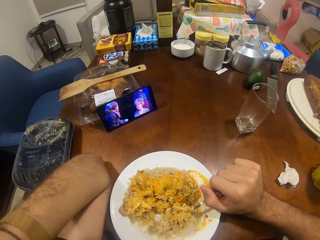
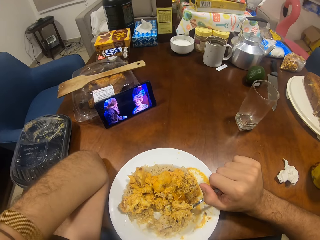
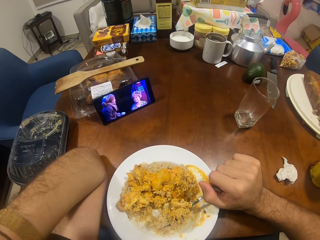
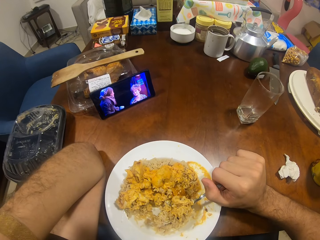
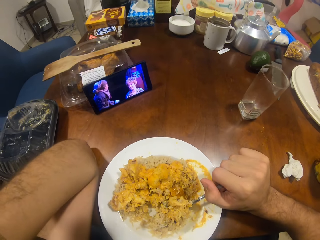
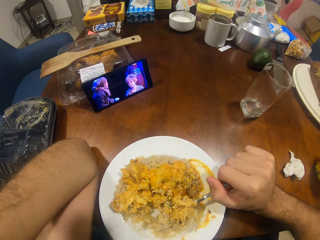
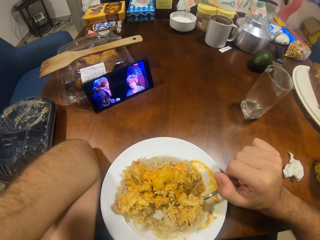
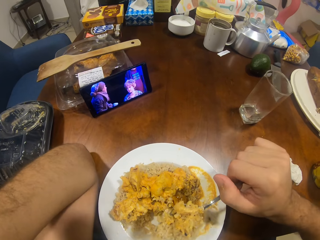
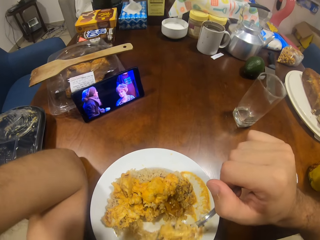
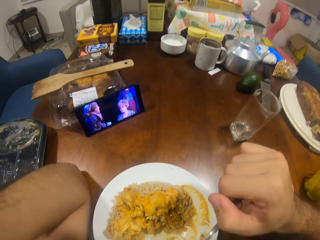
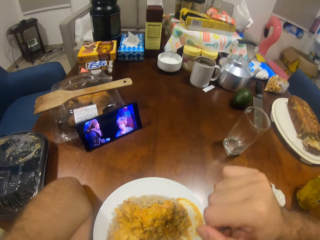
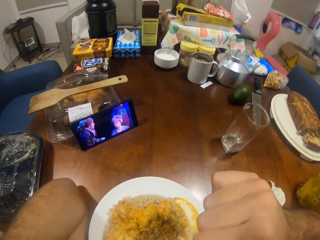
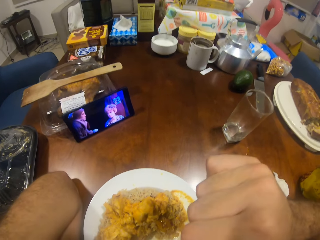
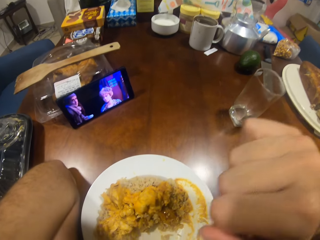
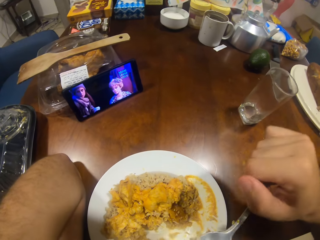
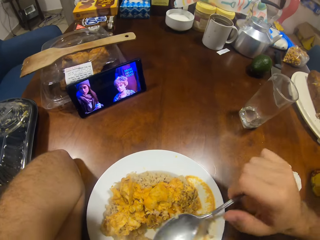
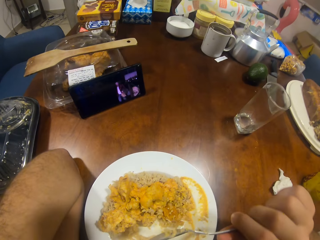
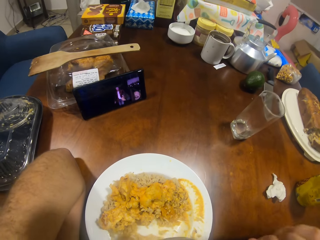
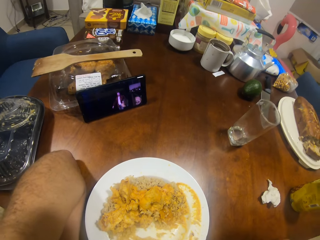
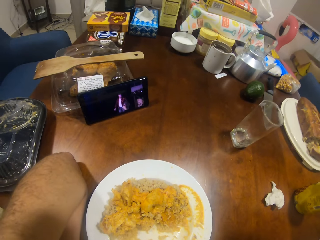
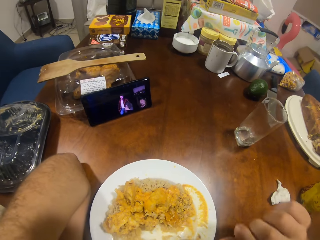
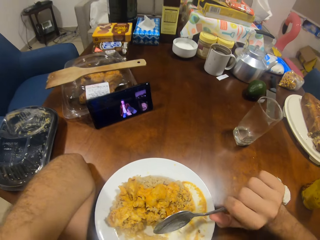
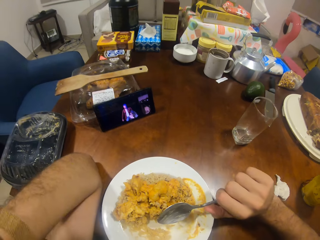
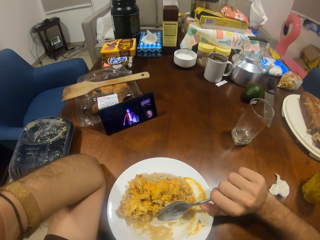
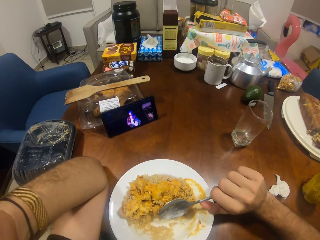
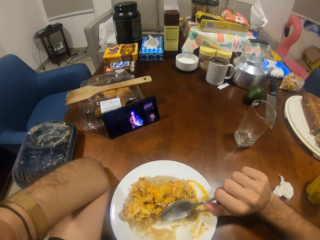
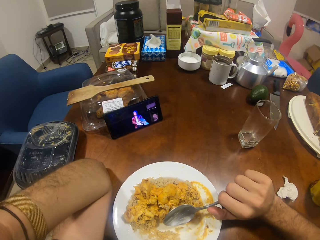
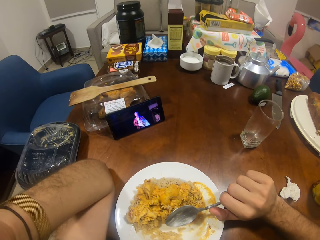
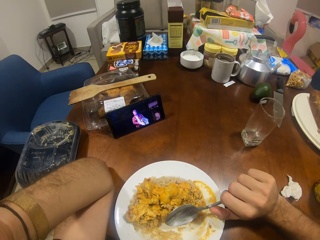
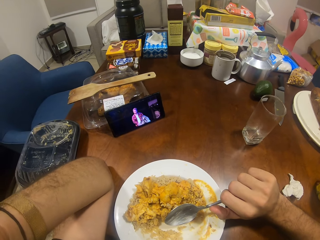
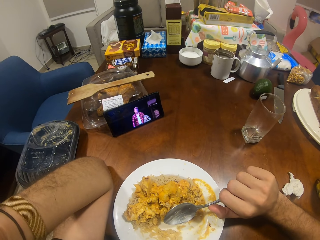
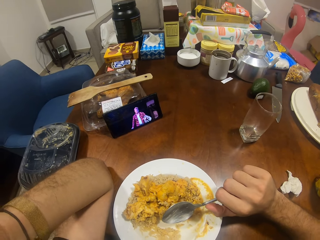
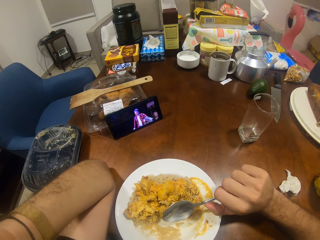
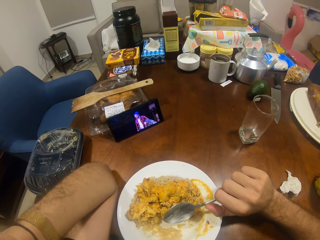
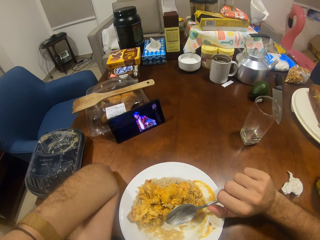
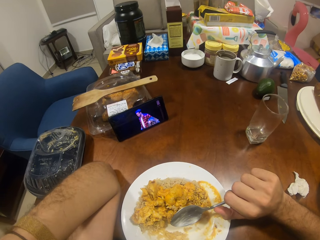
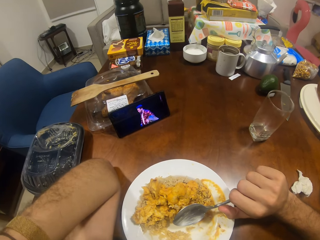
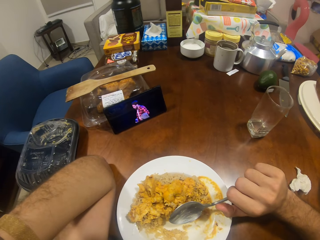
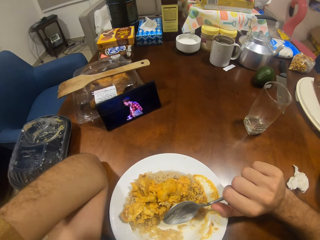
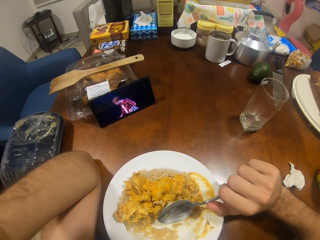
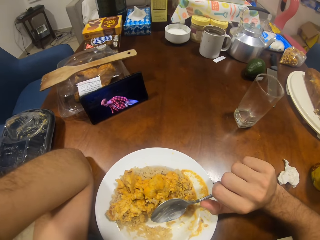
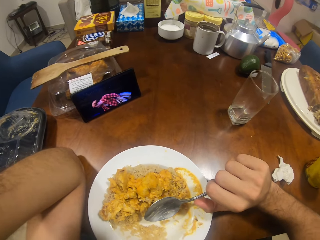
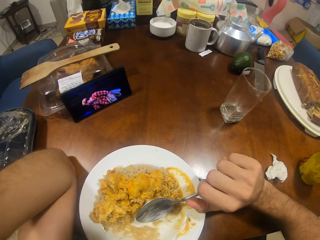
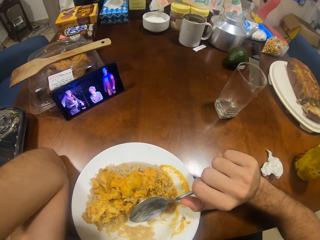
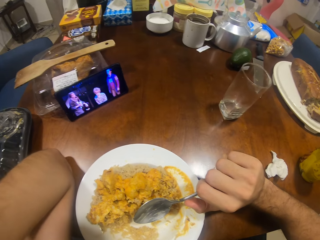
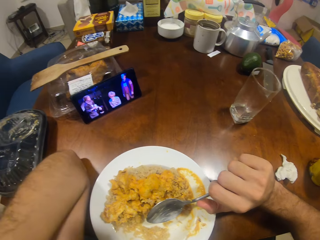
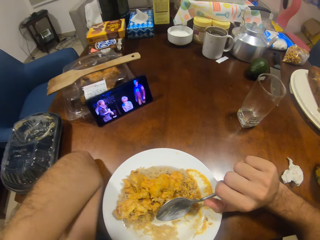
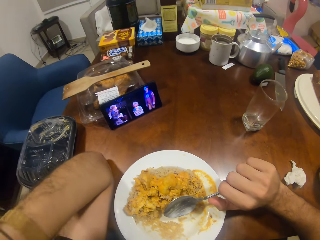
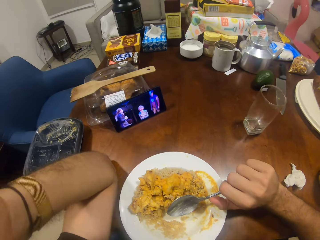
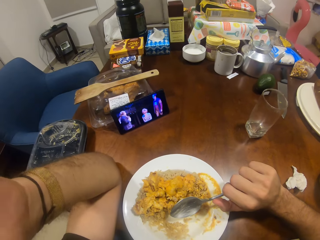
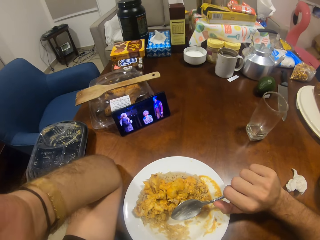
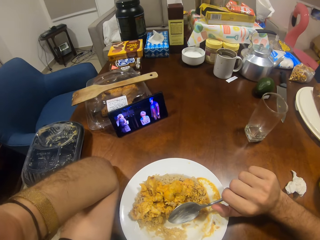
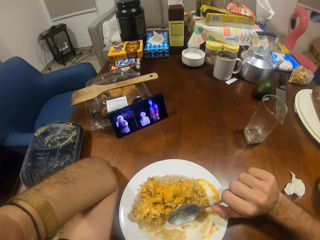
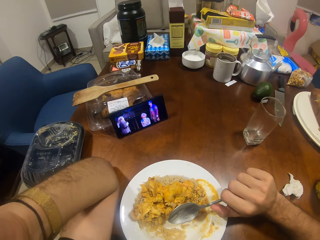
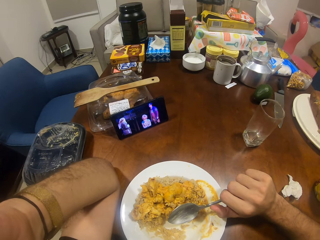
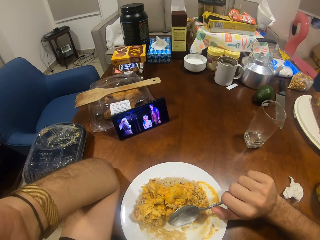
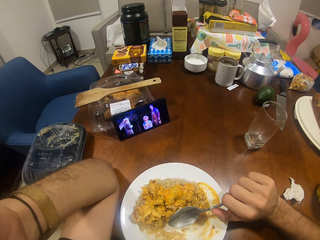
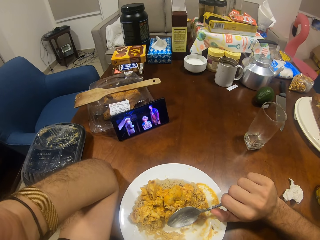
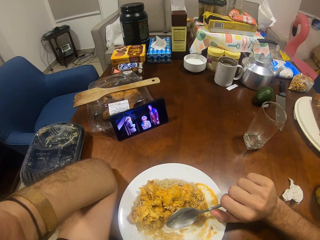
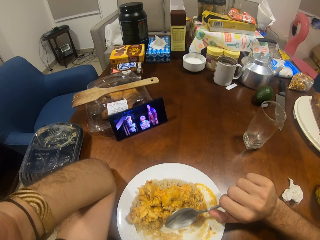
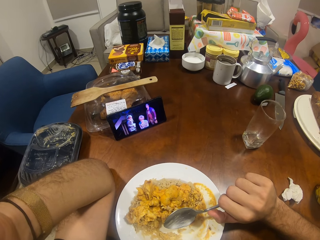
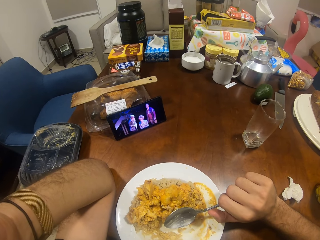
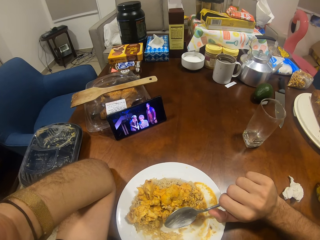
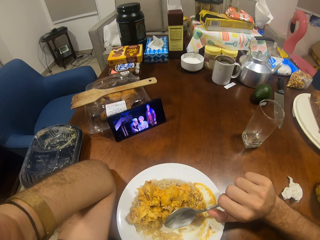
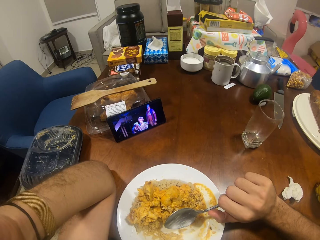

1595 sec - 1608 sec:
The camera wearer holds food with the spoon with her right hand. She puts the food in her mouth with the spoon. She eats the food. She carries the spoon with her right hand. She sits in the house.

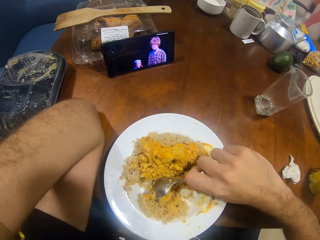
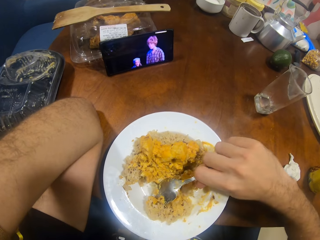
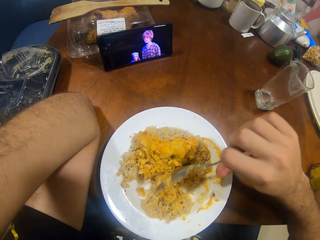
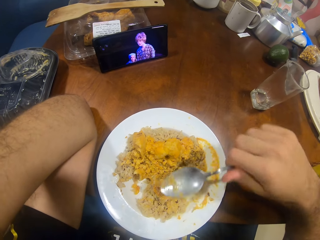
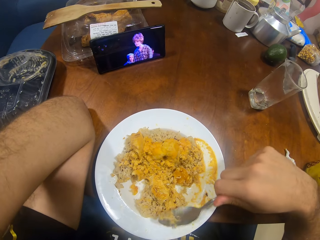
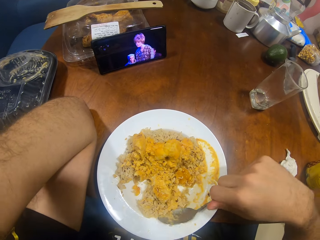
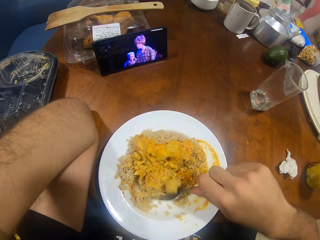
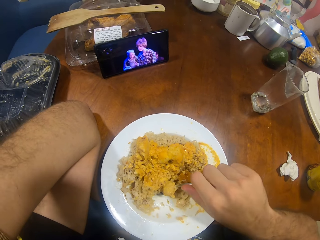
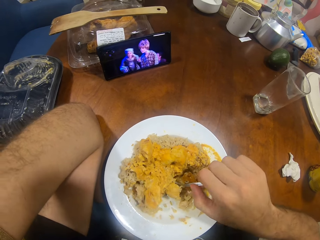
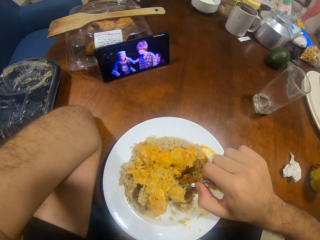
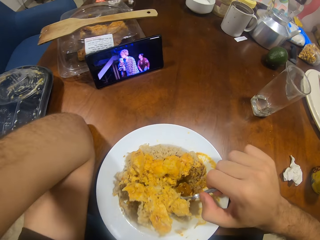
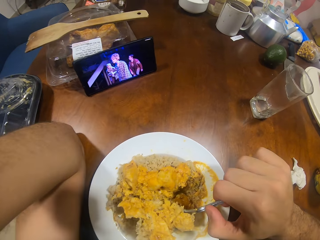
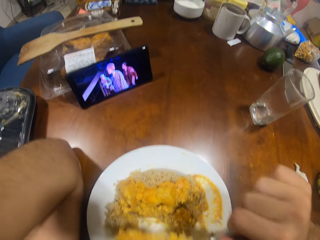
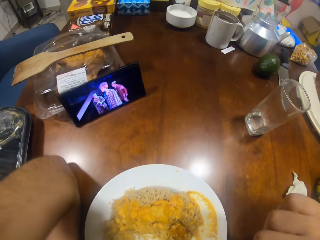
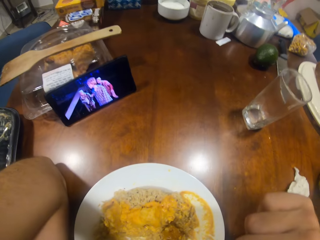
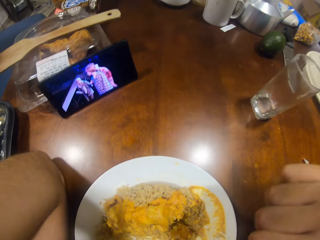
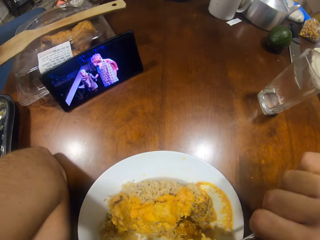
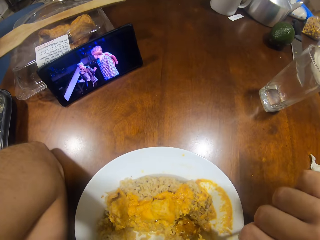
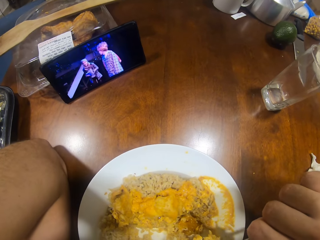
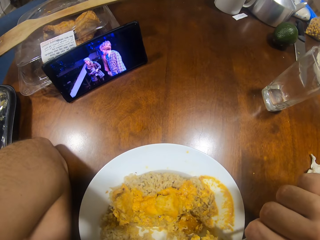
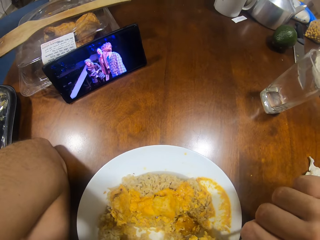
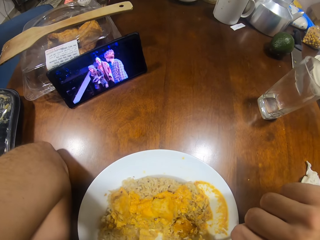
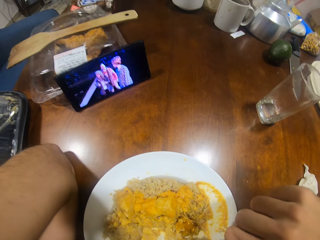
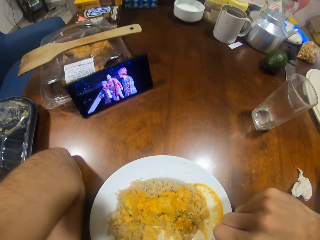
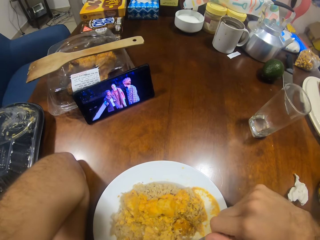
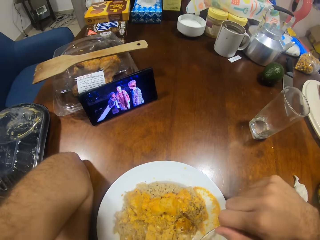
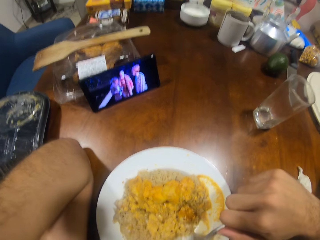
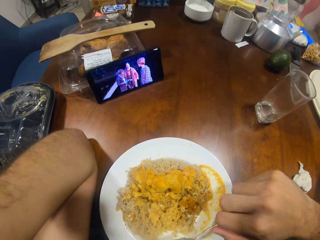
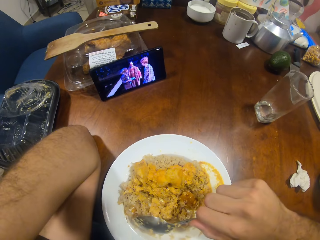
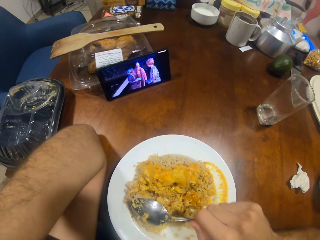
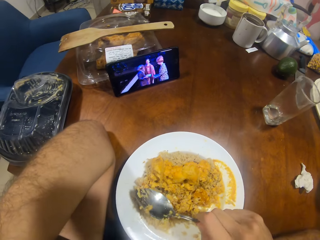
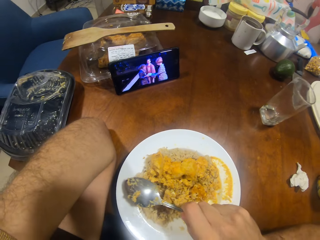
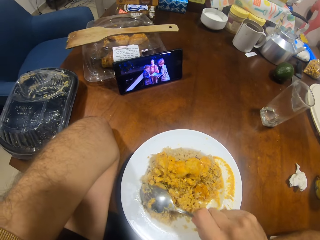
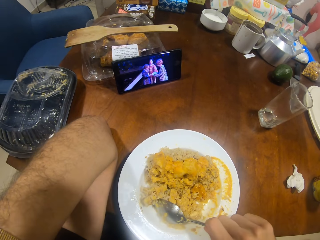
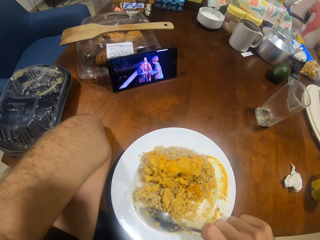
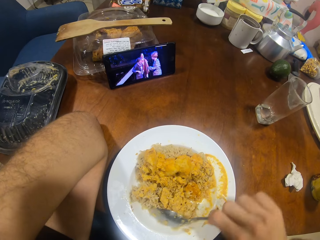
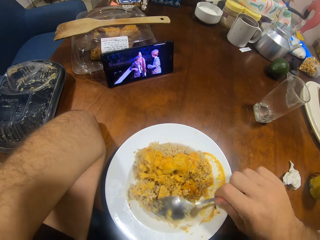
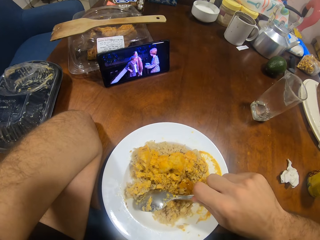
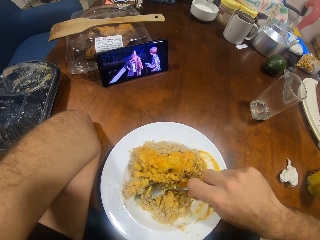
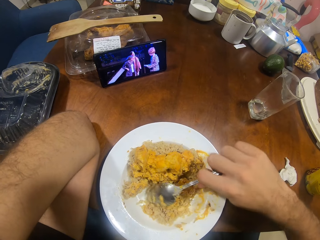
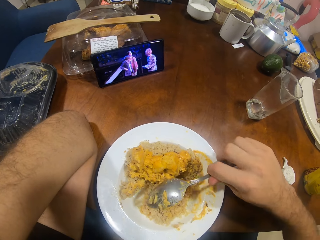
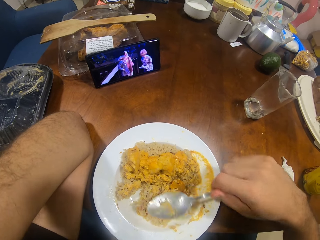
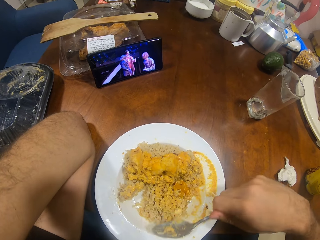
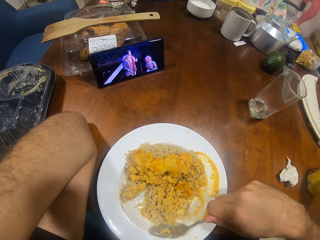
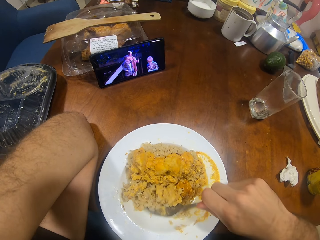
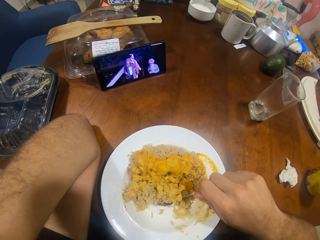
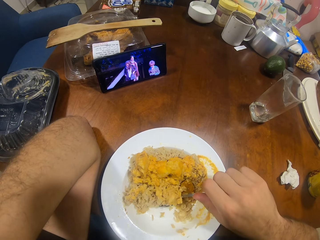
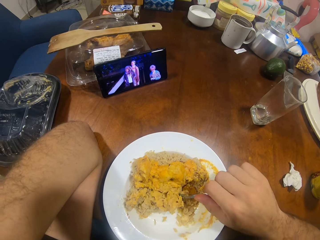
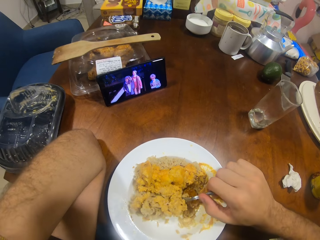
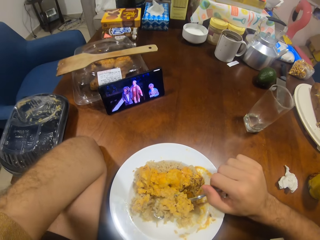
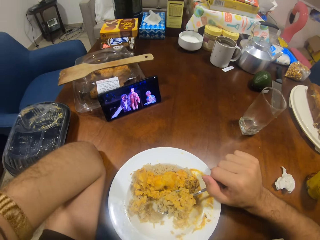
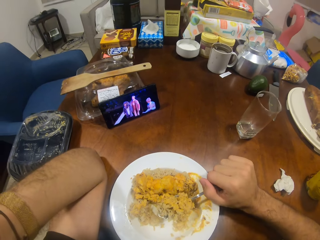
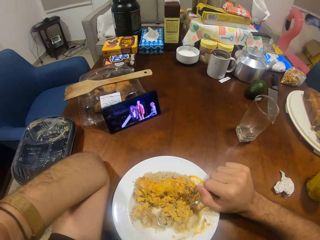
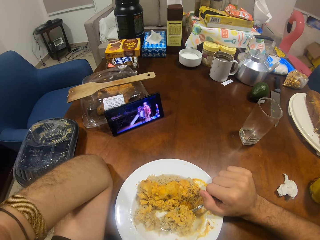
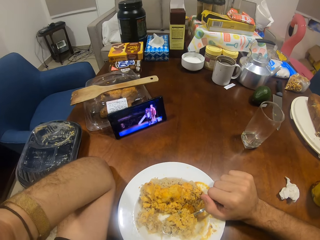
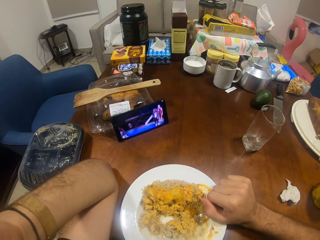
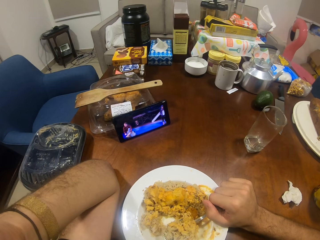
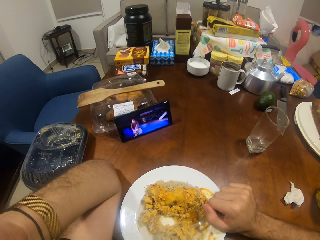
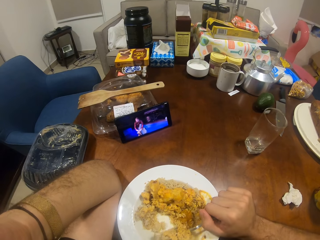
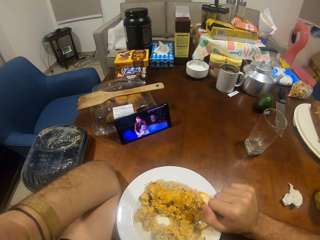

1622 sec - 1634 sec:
The camera wearer eats the food. They scoop the food with the spoon.
